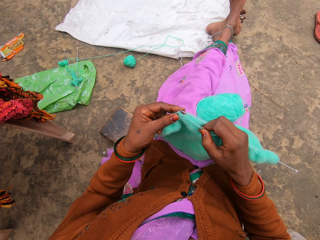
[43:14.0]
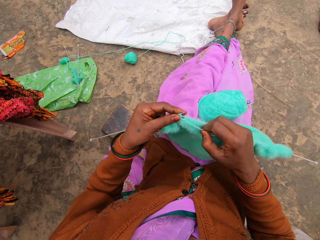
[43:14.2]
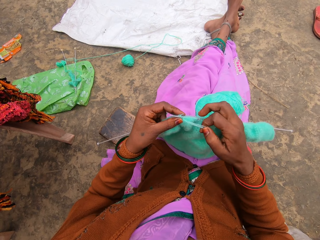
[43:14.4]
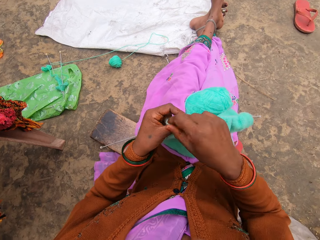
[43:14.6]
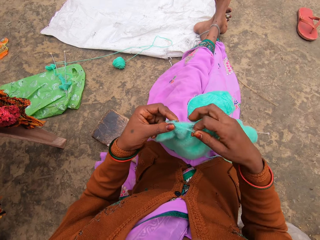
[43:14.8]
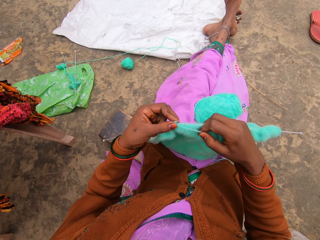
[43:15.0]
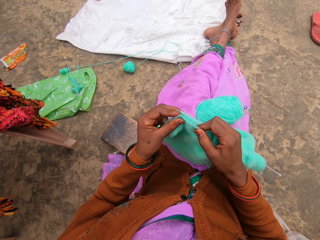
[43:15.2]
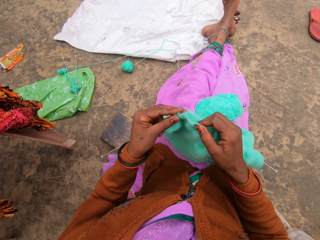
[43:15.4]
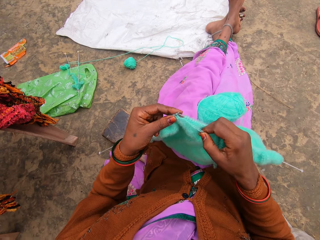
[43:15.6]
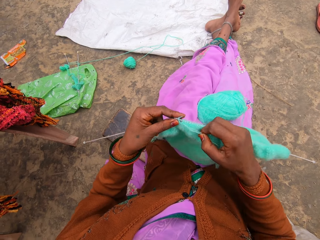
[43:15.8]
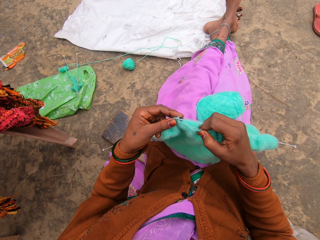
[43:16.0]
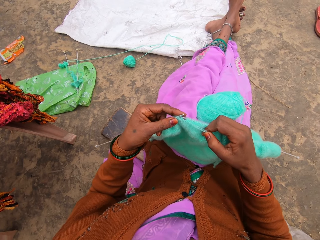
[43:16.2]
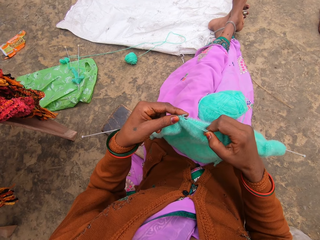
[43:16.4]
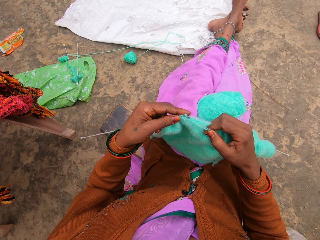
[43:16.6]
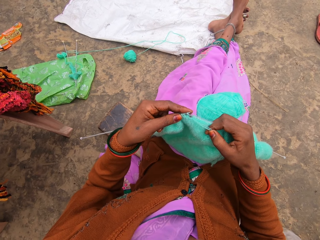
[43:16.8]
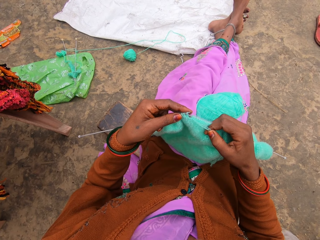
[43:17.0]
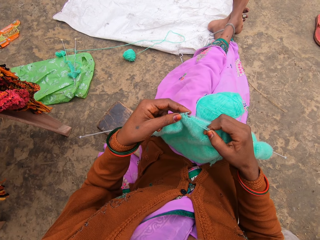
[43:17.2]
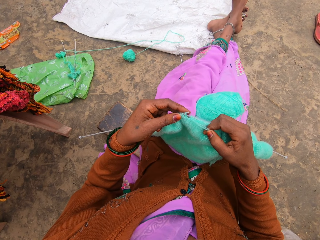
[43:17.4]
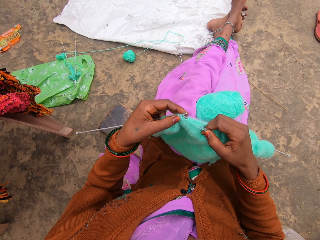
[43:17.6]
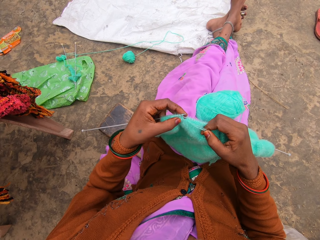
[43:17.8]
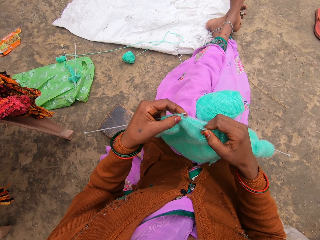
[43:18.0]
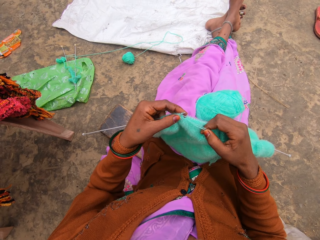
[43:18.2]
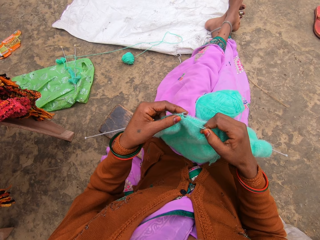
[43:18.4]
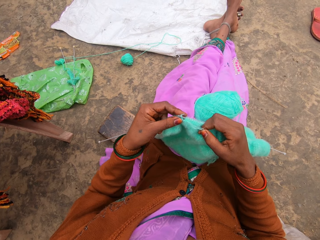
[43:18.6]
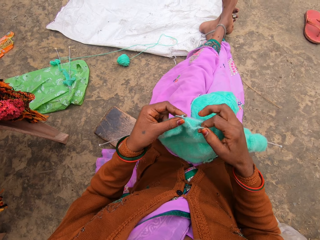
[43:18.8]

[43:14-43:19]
The camera wearer knits.

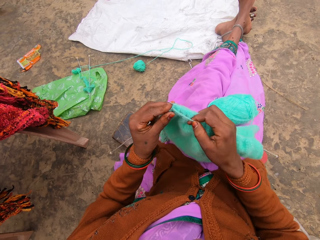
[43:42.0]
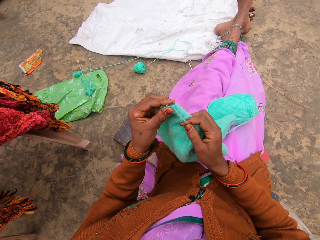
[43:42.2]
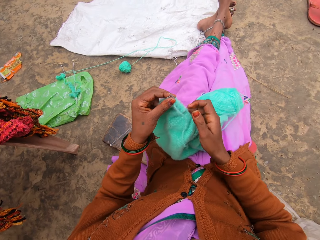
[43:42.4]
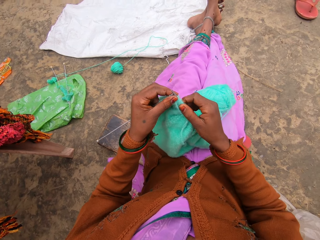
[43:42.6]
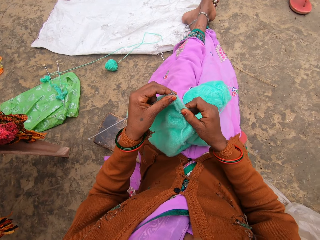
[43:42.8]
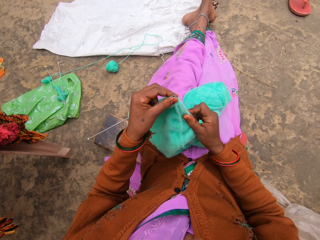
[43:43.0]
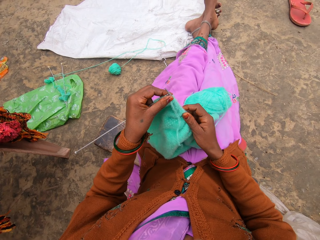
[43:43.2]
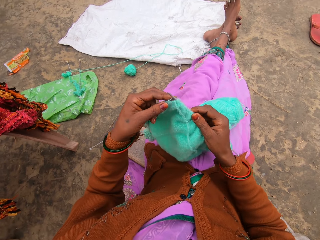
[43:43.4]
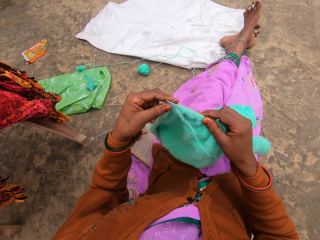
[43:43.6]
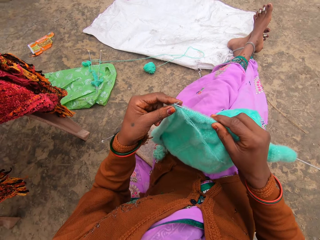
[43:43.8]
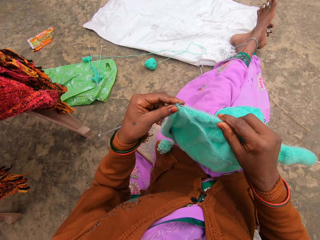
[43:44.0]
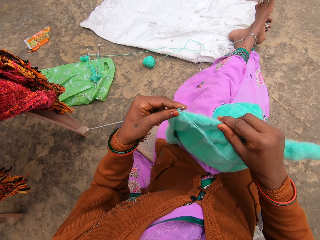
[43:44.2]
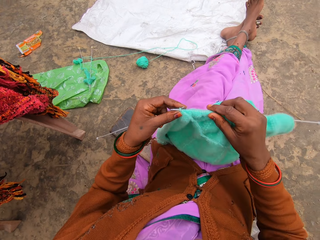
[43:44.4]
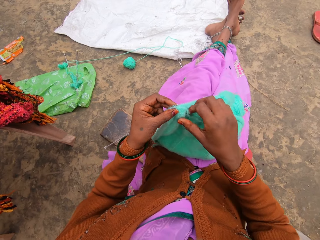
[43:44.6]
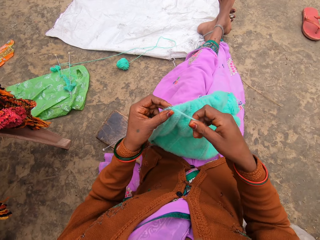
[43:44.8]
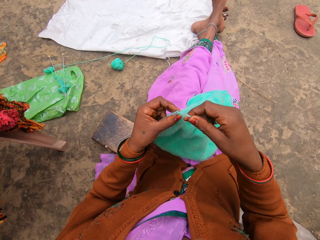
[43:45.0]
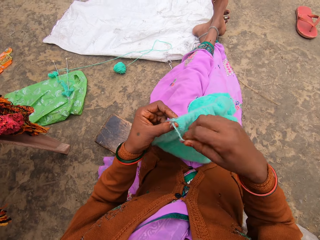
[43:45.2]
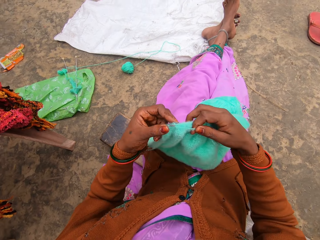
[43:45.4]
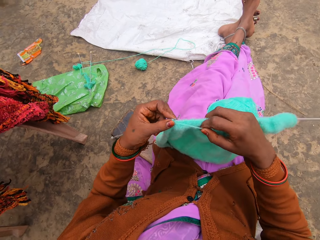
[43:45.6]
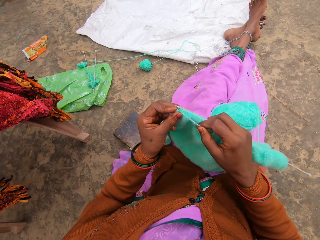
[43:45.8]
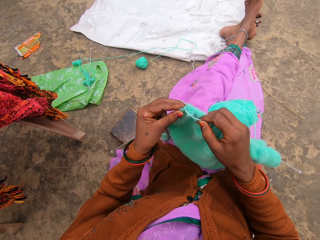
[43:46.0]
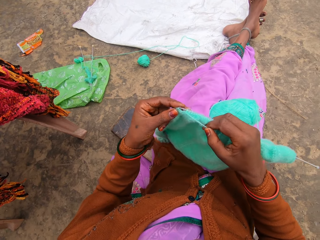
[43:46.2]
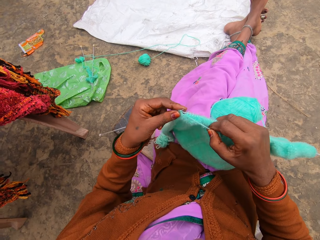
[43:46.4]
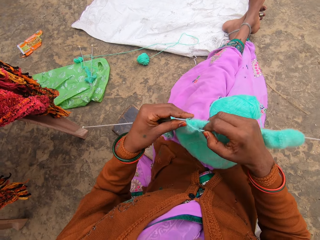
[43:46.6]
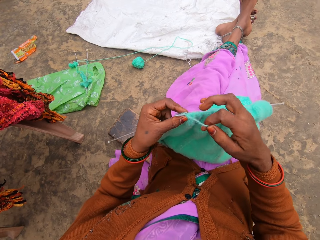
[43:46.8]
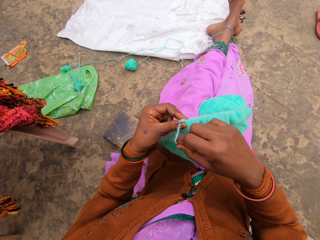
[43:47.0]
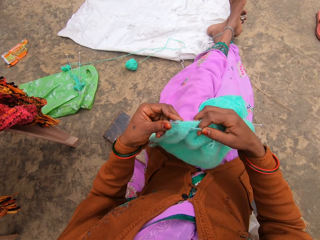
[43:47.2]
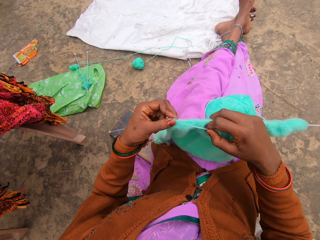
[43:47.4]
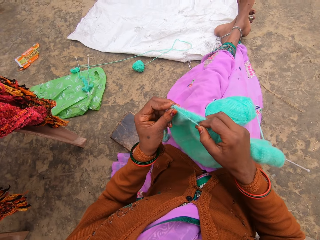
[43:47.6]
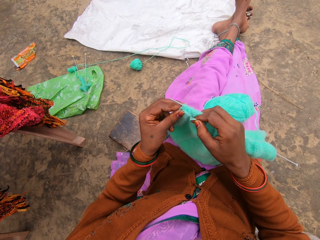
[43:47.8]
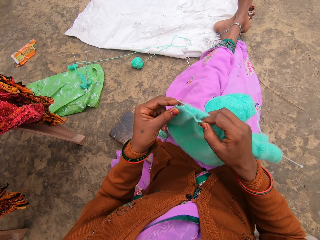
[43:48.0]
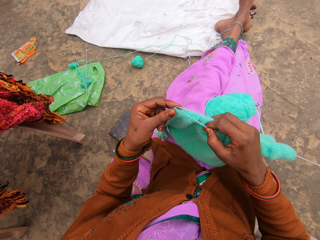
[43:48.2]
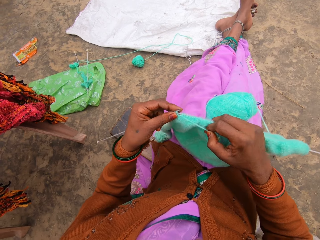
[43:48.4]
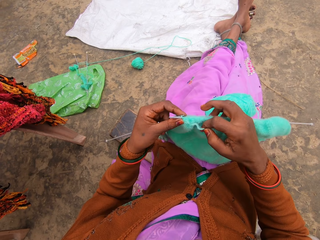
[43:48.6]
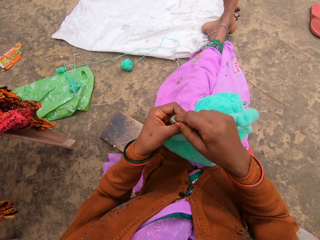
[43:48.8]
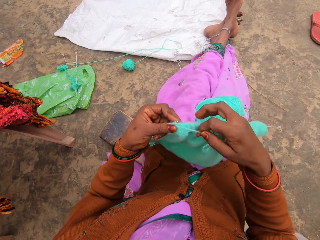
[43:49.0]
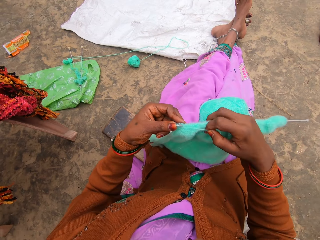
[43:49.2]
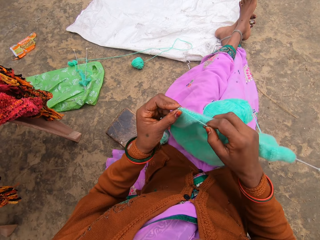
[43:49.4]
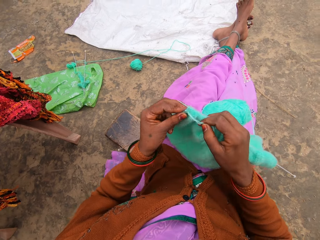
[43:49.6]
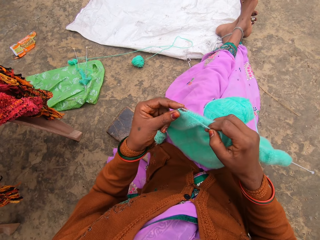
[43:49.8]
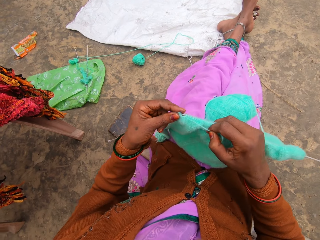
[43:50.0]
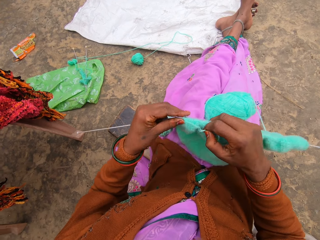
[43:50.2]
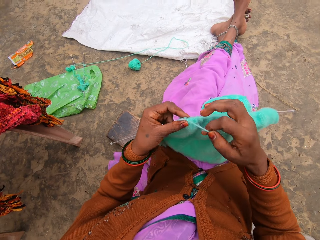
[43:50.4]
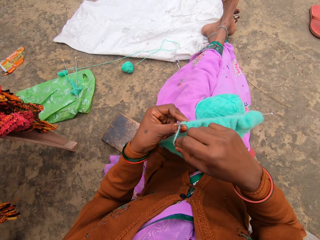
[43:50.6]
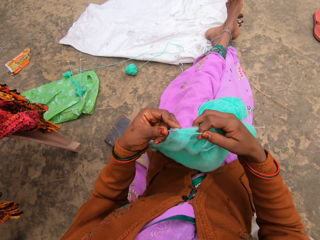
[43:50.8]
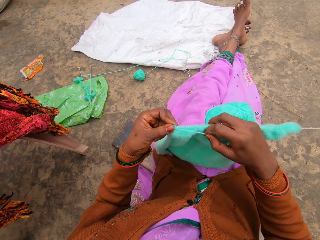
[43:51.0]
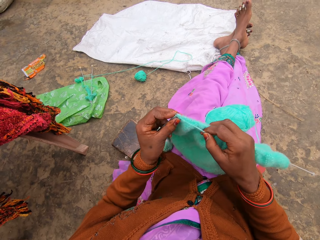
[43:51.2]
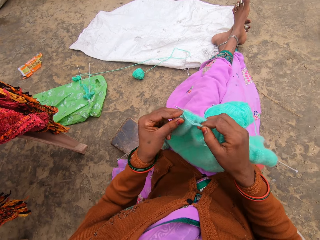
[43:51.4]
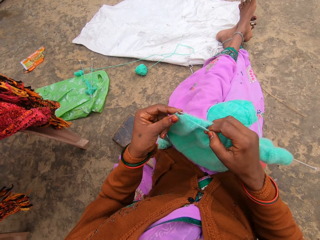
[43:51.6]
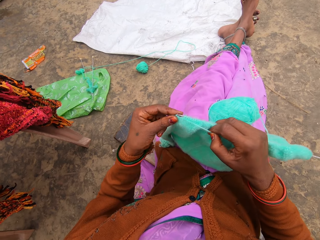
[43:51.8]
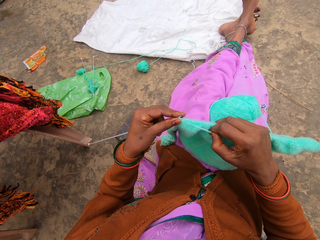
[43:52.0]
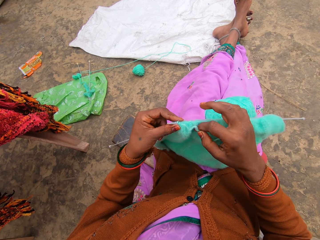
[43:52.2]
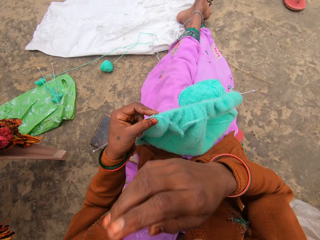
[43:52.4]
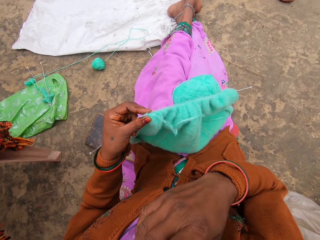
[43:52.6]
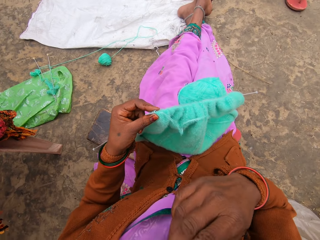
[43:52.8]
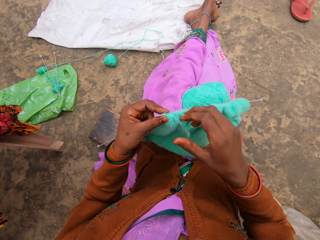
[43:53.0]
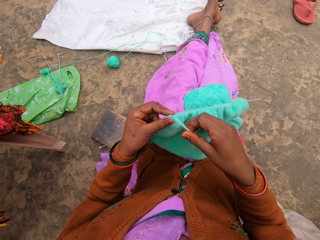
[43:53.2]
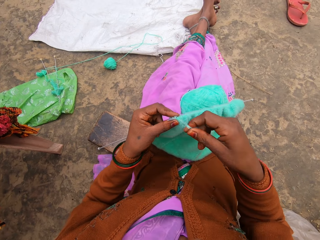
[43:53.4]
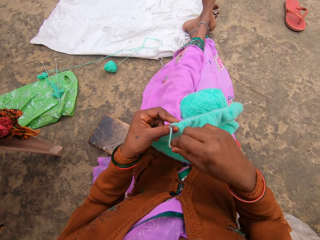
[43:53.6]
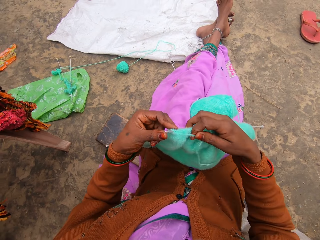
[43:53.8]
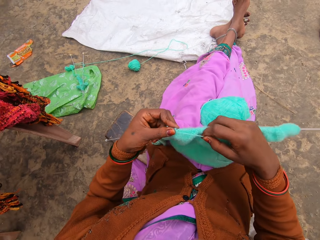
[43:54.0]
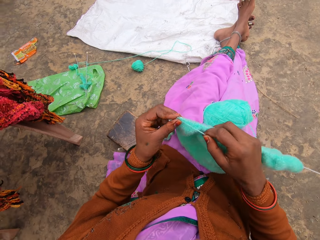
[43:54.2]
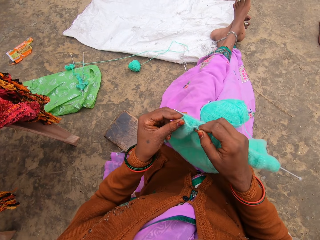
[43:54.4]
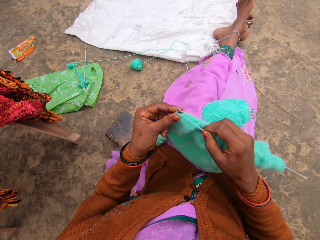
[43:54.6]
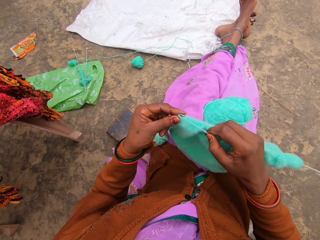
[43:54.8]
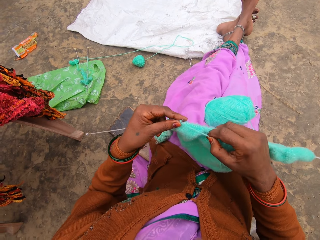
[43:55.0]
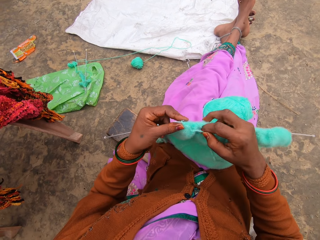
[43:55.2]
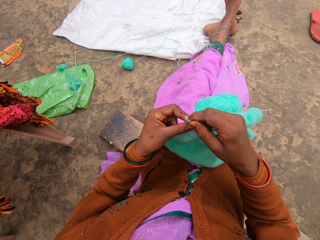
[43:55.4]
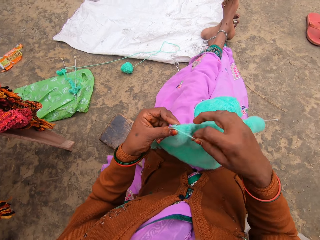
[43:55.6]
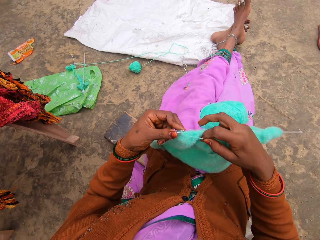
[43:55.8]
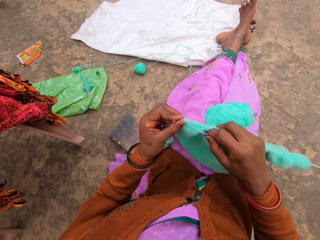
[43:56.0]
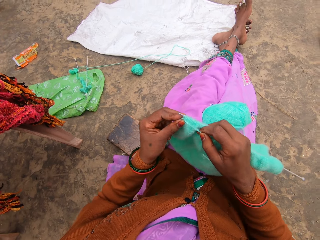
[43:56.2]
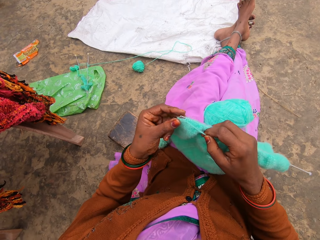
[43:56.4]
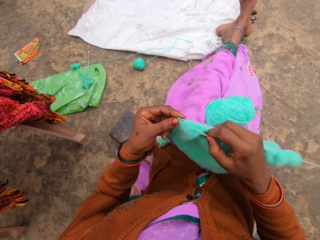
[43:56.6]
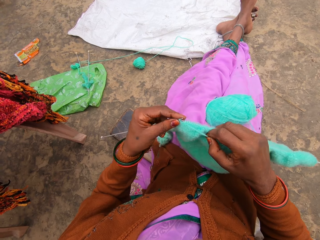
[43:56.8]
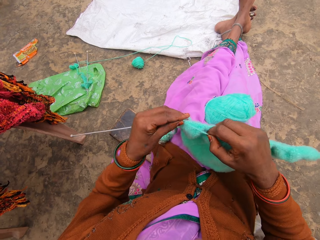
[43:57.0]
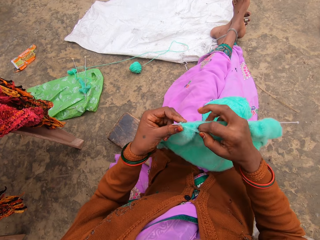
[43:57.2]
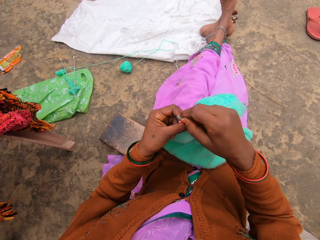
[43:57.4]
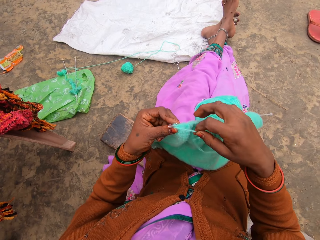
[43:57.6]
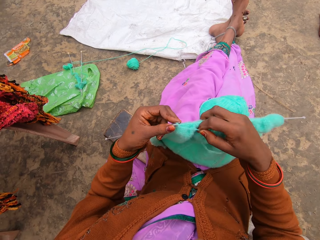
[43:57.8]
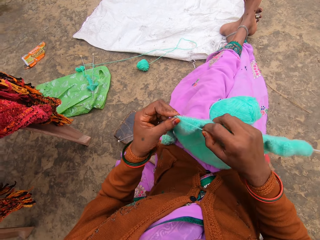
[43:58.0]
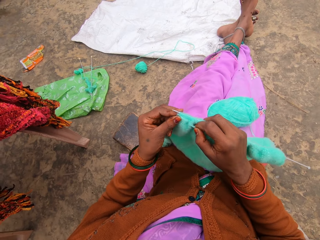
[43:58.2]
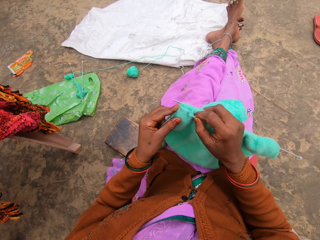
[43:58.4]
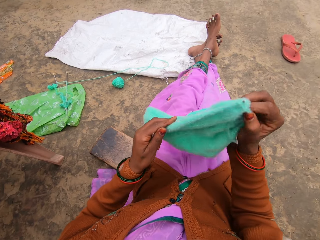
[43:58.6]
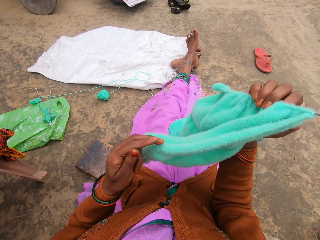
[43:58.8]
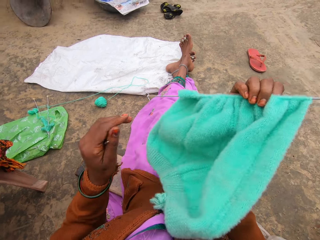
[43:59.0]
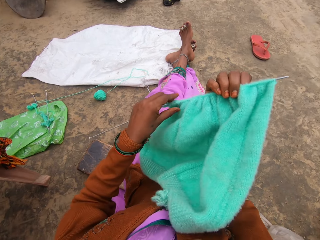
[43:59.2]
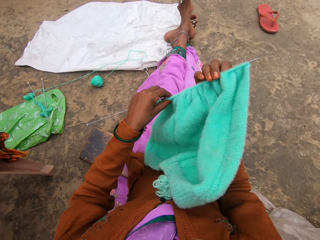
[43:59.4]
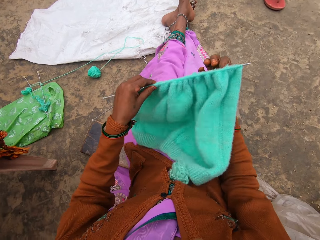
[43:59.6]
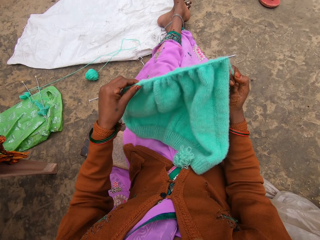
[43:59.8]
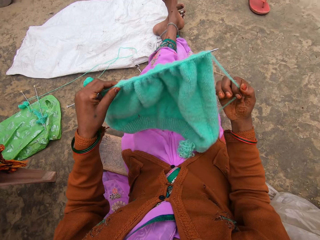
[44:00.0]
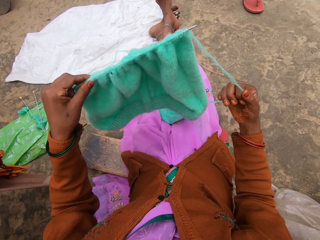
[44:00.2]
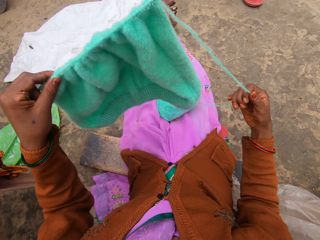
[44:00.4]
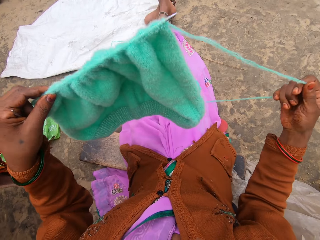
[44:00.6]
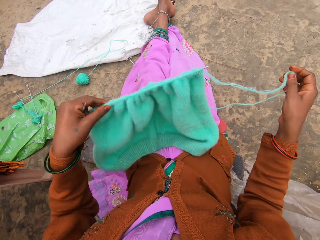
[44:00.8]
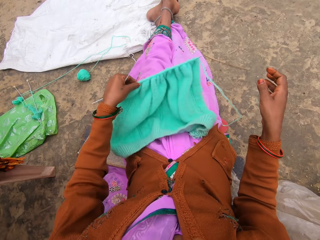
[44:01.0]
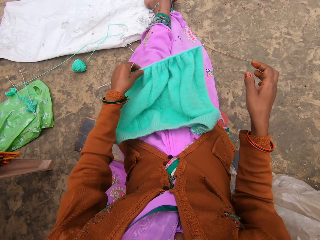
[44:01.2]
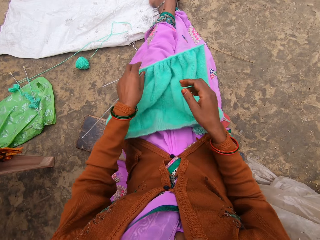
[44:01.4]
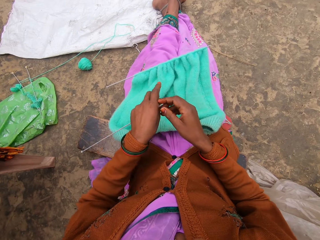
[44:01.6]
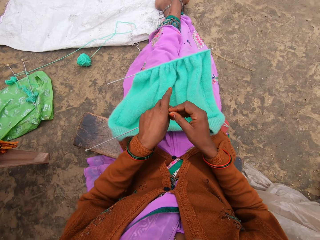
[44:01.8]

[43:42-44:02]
The camera wearer pulls the woolen sweater on the needle. They knit, wipe on the mouth, knit and turn the woolen sweater.
